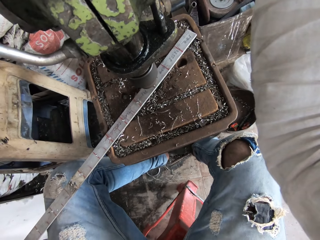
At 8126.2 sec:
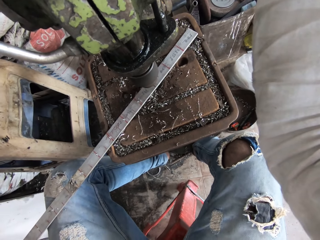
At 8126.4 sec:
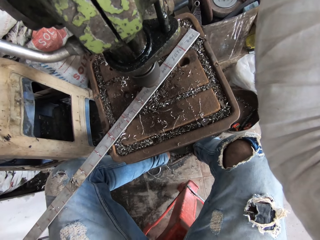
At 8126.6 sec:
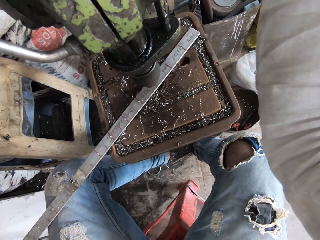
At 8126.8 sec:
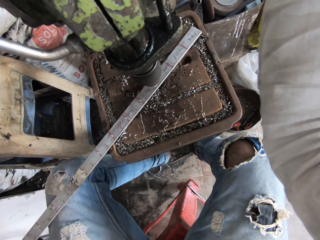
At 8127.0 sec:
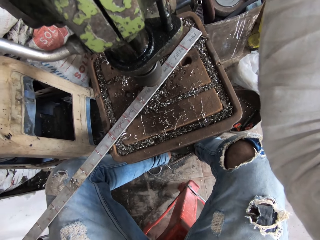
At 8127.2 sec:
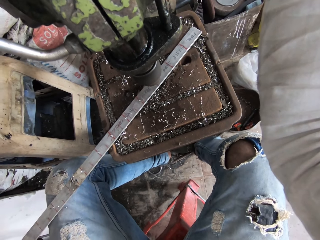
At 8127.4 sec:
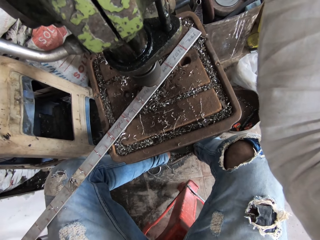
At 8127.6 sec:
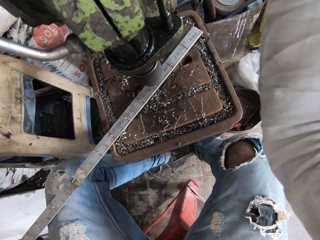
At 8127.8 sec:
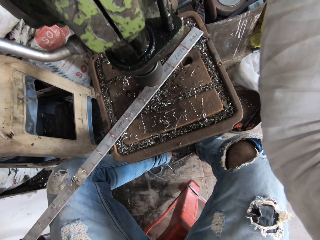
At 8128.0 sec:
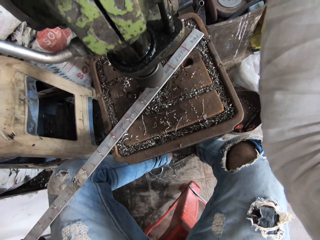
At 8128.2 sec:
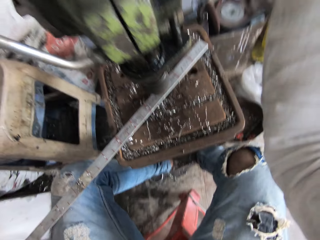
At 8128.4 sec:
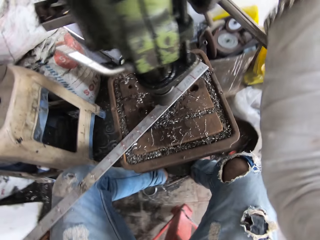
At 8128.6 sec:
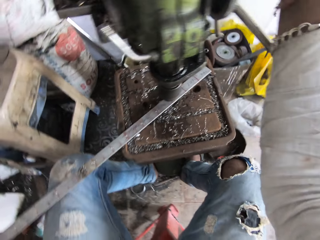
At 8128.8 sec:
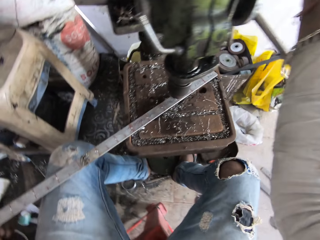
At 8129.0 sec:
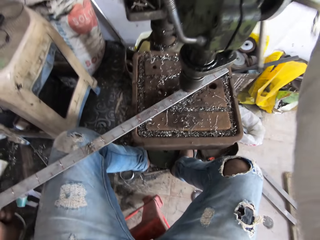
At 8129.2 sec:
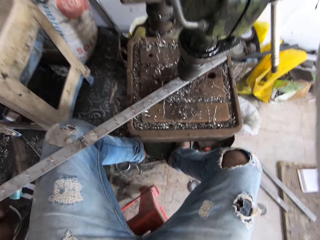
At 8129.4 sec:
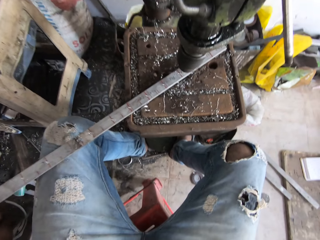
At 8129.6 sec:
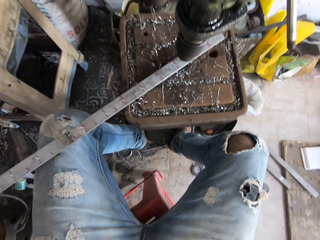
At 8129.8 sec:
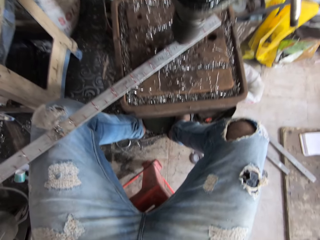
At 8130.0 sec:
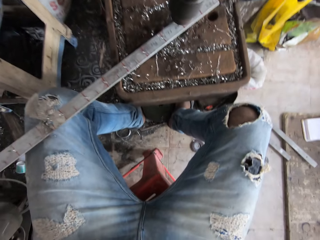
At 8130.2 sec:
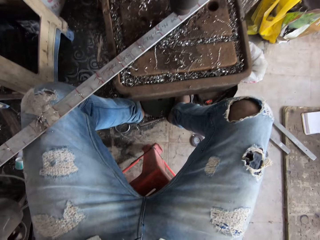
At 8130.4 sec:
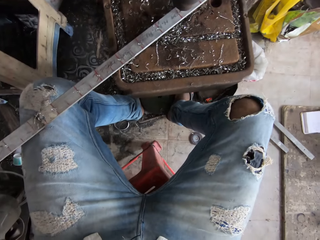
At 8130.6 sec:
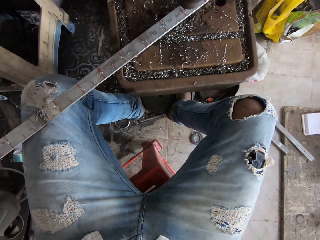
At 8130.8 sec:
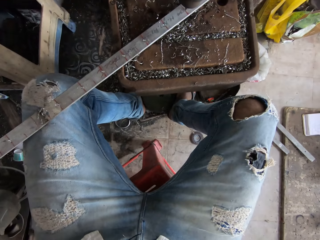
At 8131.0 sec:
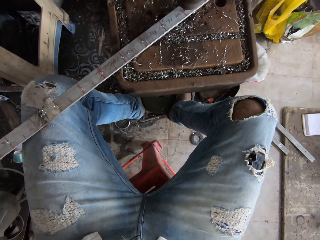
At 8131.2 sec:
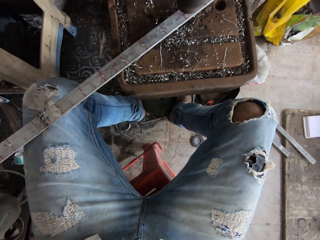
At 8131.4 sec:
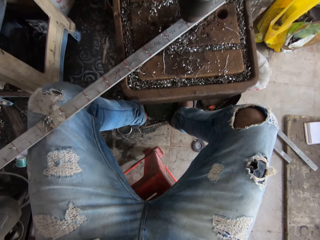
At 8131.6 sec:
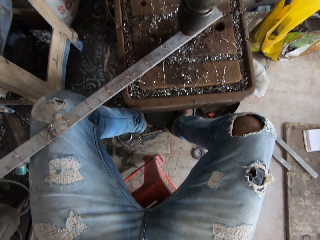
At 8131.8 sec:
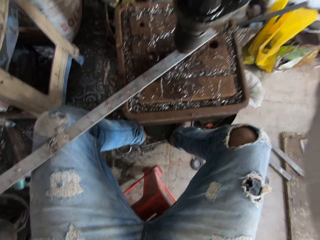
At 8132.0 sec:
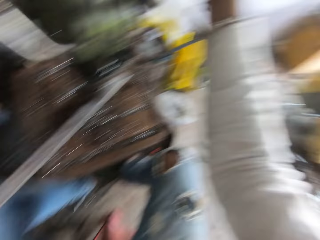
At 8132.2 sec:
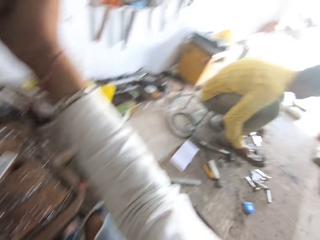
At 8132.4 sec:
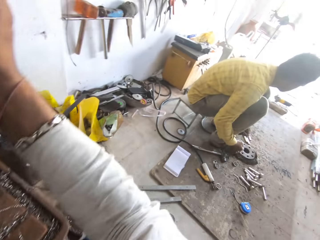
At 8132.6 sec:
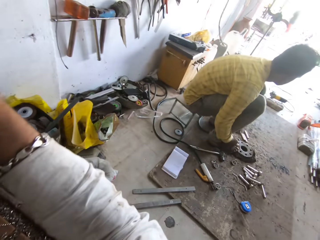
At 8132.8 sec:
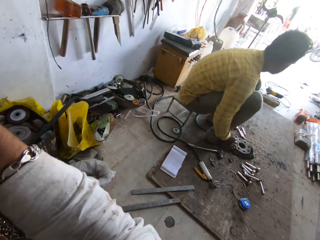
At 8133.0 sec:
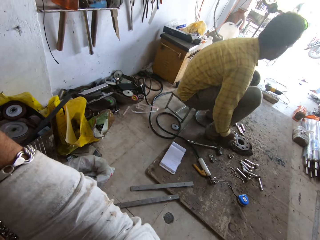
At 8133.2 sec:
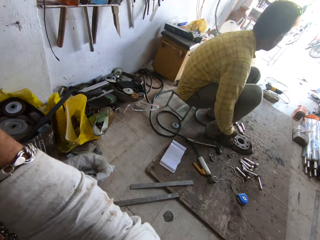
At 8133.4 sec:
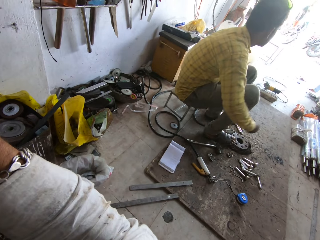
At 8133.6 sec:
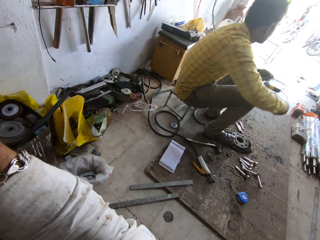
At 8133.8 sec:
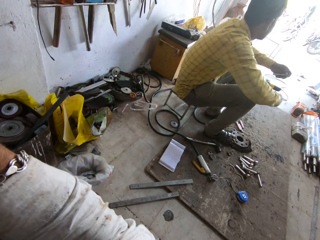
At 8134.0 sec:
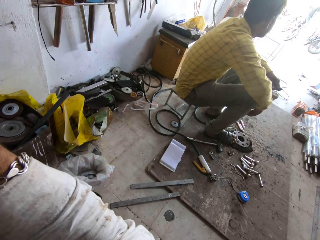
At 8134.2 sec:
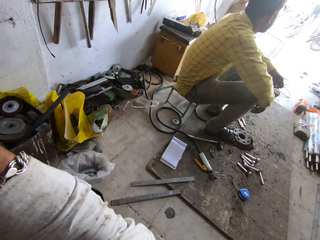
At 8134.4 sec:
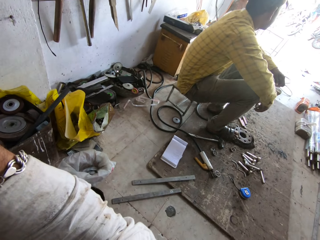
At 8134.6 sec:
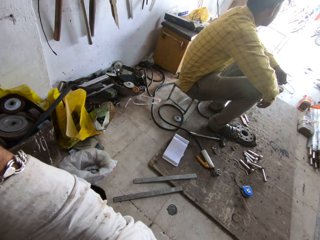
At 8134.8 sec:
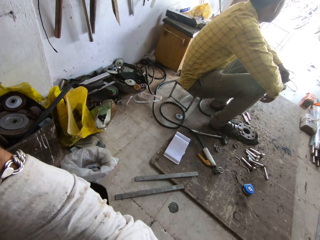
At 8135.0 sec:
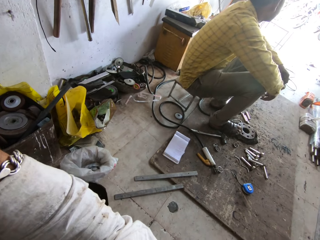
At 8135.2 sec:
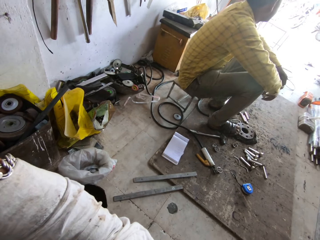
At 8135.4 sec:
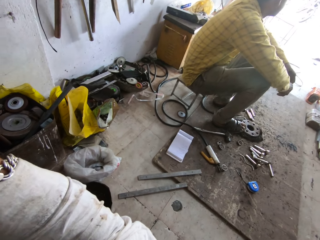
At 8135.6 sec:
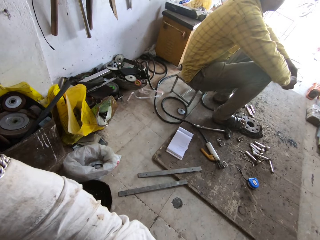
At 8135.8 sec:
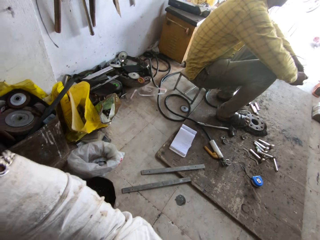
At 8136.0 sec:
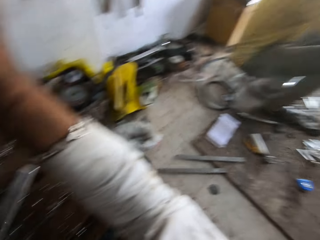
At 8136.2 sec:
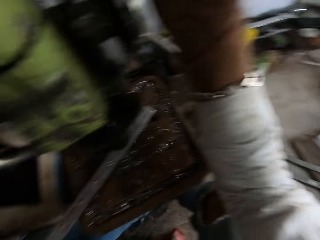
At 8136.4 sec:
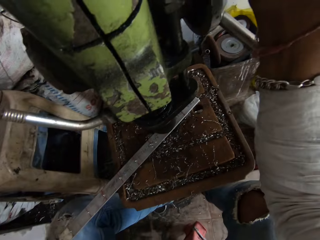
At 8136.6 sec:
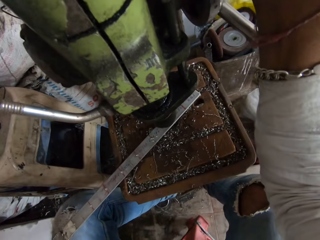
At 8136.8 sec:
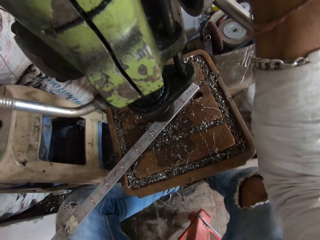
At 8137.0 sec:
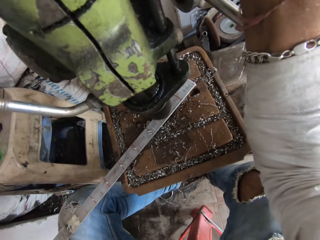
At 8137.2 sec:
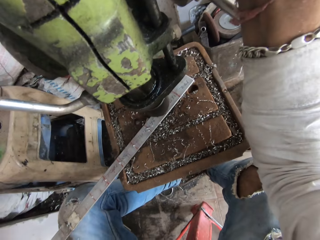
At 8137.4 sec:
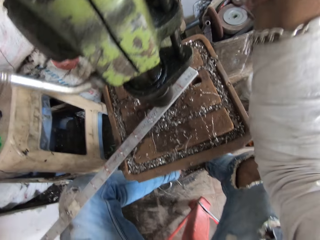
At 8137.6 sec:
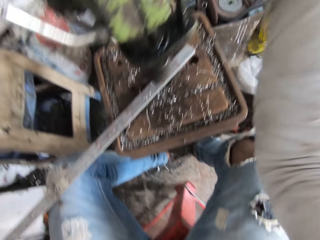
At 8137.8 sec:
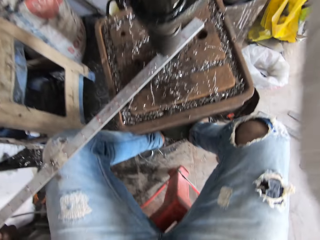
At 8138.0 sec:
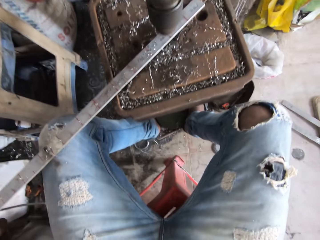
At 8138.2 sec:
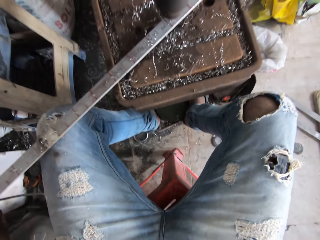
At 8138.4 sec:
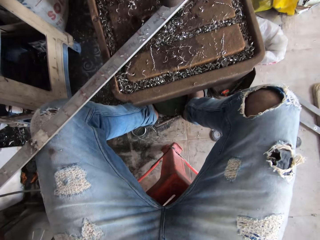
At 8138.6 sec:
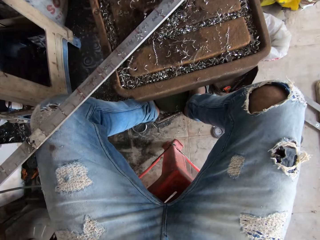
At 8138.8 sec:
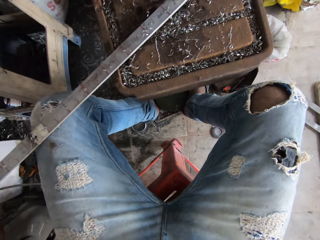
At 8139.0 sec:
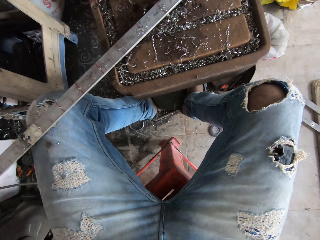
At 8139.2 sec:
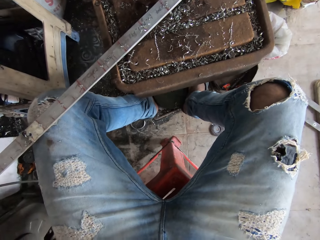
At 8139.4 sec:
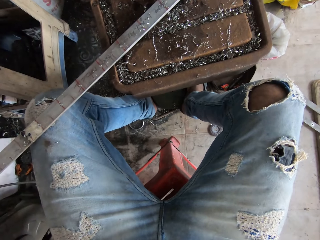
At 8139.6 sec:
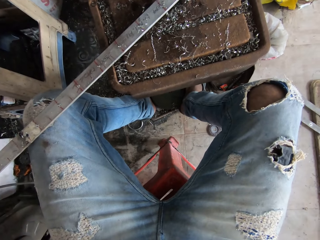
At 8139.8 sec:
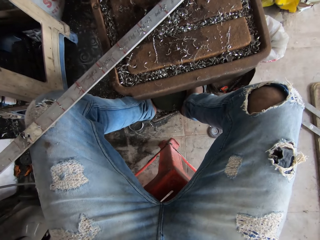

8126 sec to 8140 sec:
The camera wearer grinds a metal. They look around. A man moves hands. The camera wearer drills holes to the metal using a drill press. They grind the metal.

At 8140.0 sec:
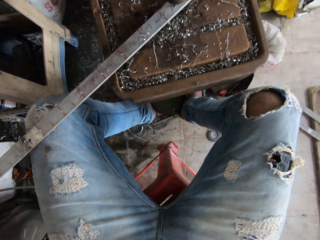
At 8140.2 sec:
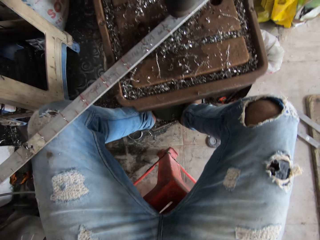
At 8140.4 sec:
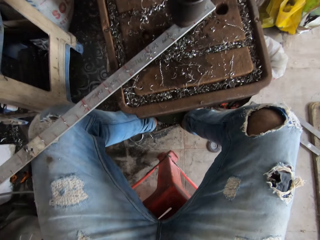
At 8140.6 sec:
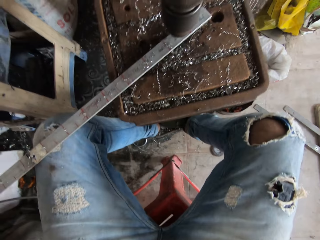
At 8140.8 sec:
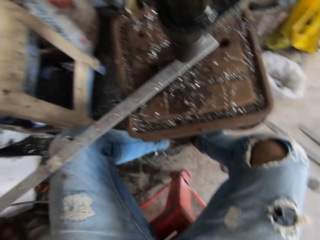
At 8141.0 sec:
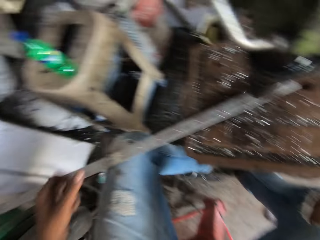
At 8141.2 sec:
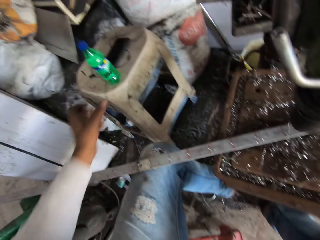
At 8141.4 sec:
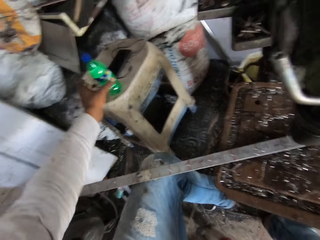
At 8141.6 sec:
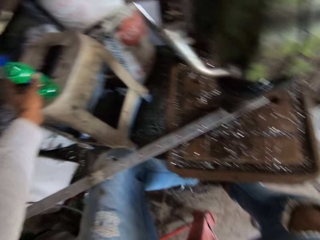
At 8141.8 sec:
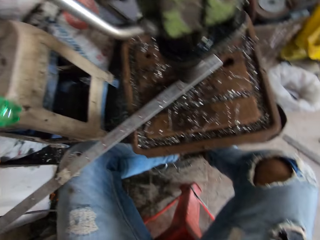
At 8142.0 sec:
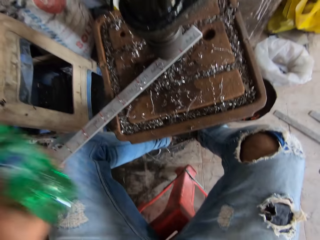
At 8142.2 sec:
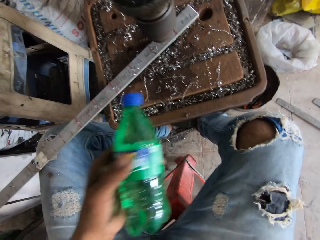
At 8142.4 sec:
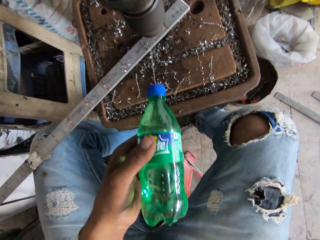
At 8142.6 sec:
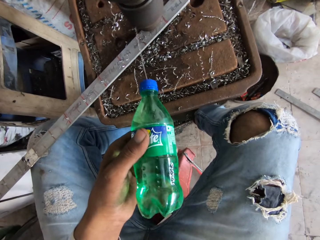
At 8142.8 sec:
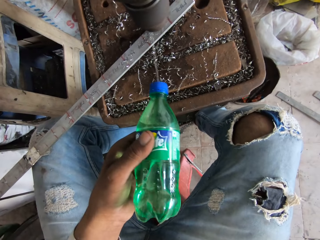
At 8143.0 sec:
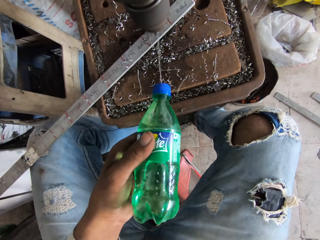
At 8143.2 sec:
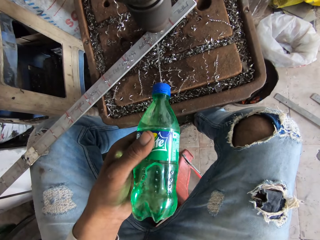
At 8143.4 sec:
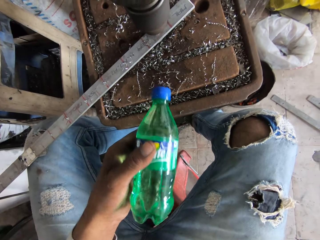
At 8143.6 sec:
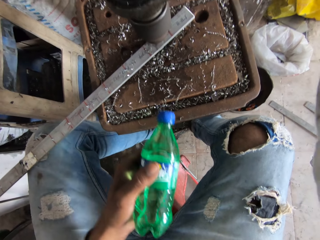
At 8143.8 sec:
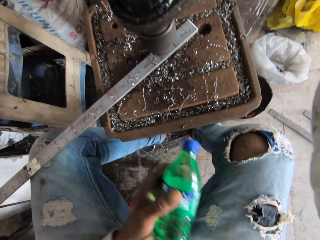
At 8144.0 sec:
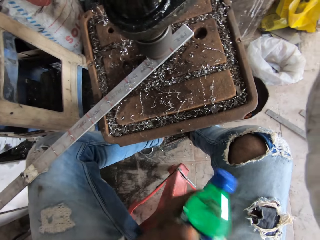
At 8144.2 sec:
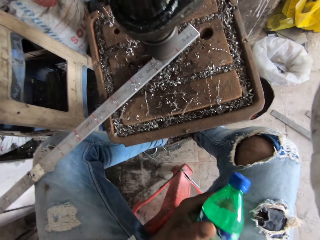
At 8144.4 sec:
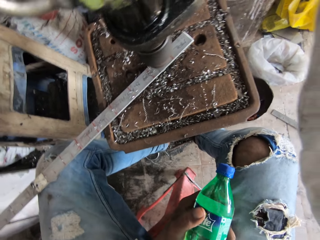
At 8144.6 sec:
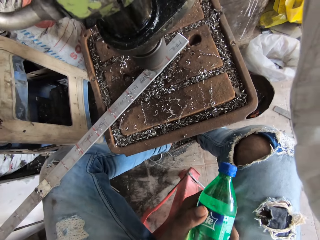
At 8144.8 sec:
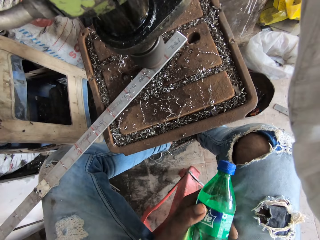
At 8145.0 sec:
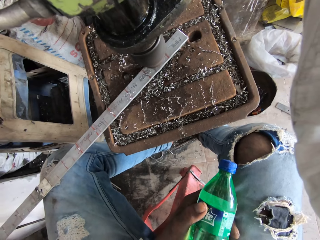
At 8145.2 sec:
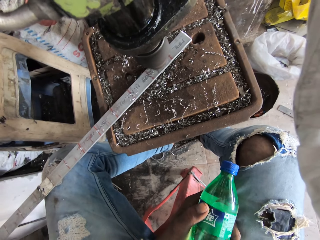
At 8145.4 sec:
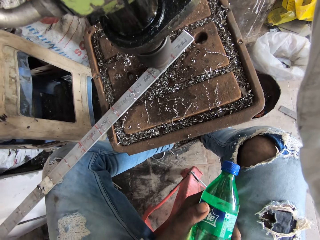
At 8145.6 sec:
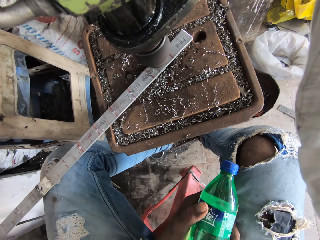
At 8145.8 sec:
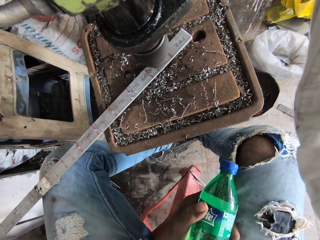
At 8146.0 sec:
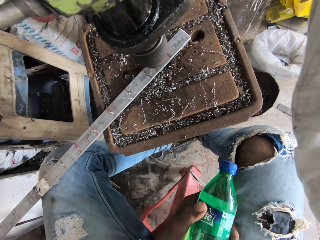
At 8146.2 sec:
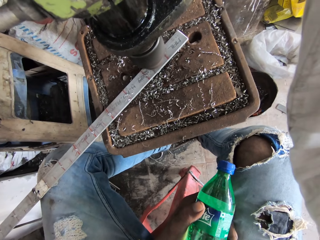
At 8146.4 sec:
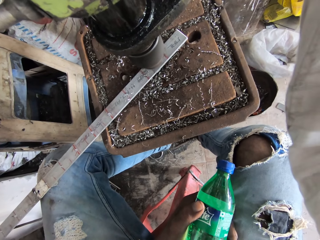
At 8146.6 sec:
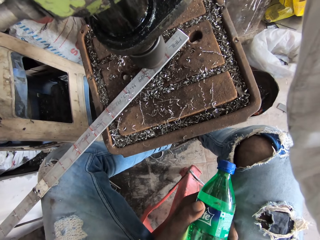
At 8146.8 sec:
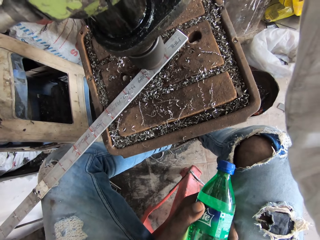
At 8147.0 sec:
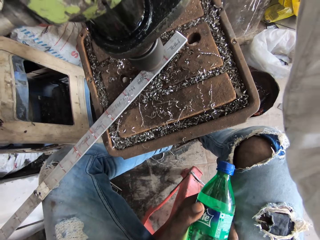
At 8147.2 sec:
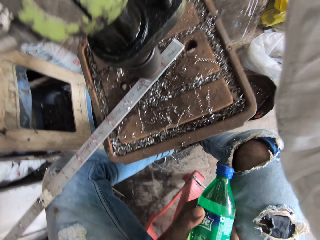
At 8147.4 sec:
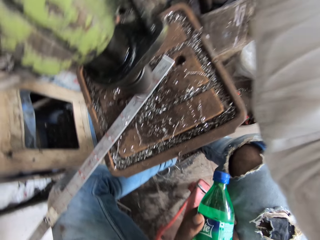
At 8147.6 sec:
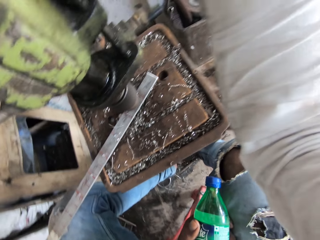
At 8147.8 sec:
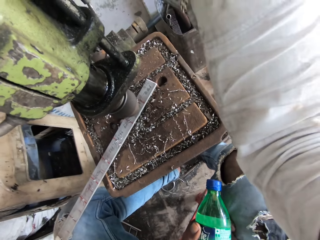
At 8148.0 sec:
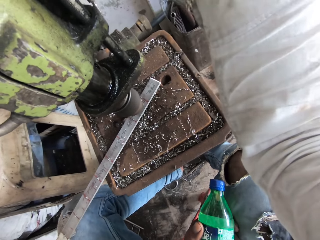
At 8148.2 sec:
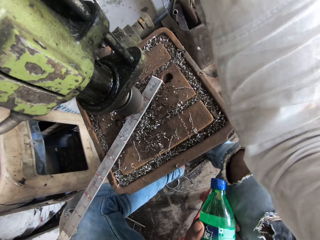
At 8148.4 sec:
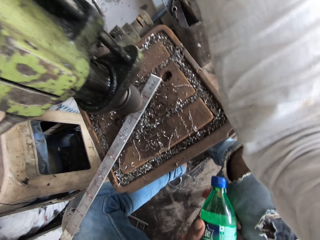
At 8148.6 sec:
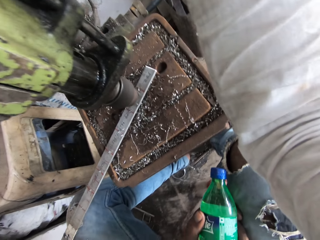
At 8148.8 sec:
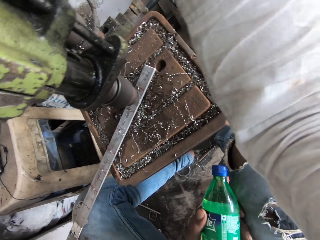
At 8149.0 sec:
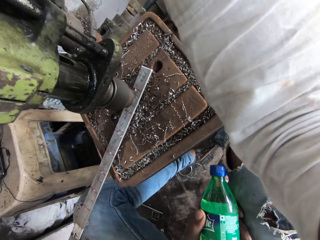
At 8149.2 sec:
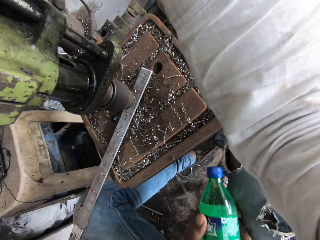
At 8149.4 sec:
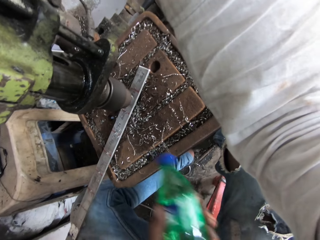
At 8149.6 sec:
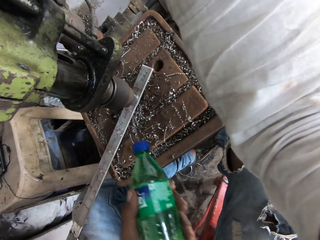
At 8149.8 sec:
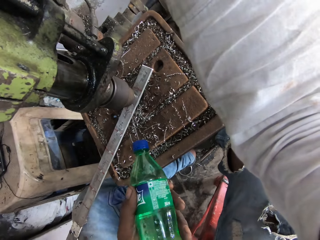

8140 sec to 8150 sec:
The camera wearer picks up a bottle. They pour liquid in the bottle onto a metal. They drill holes to the metal using a drill press. They grind the metal.
